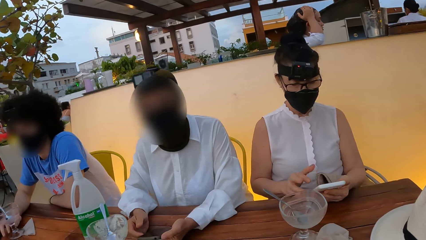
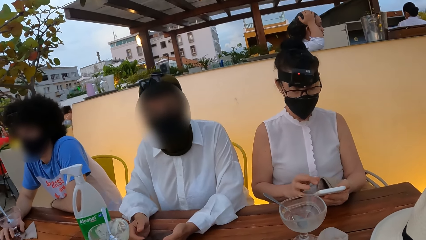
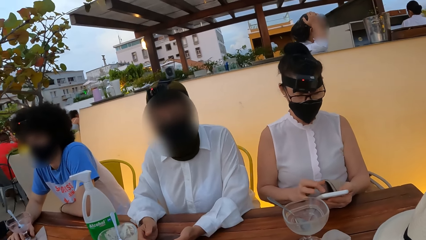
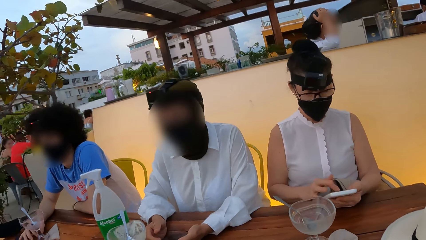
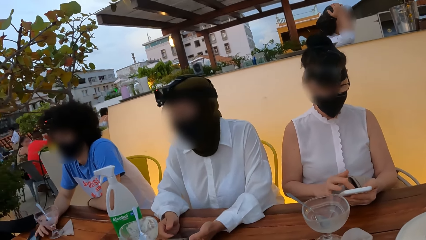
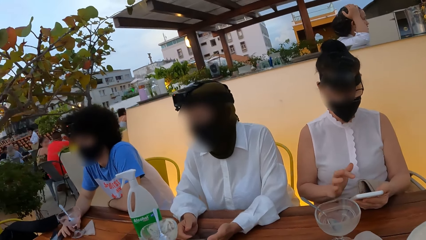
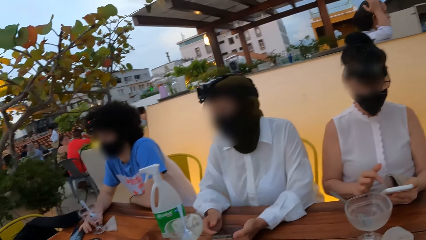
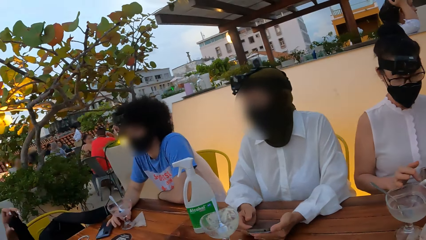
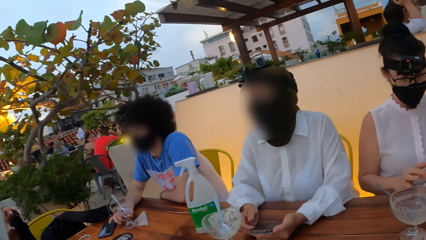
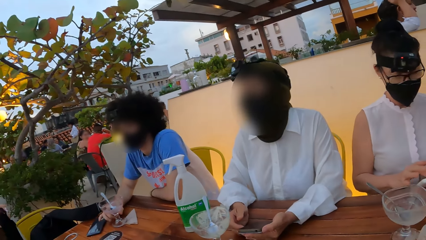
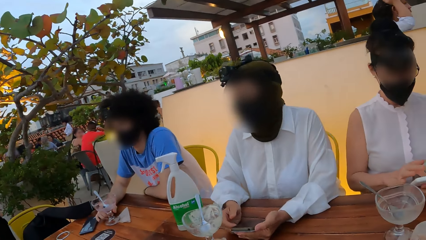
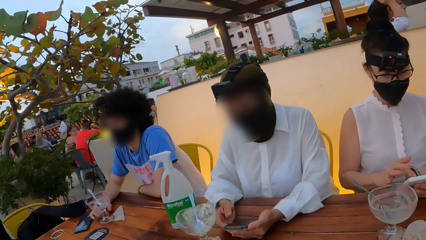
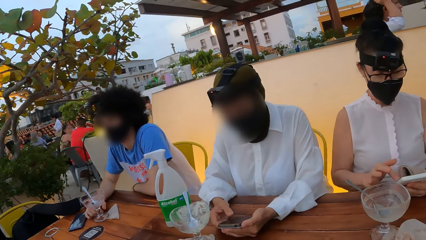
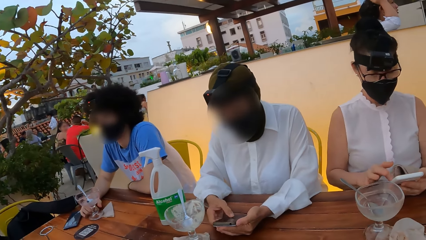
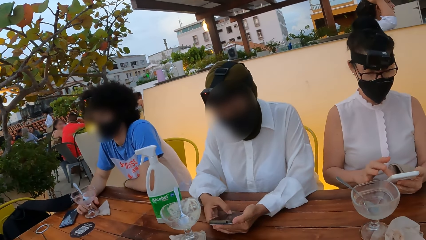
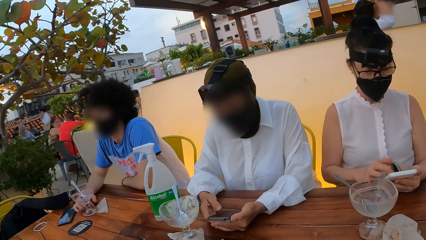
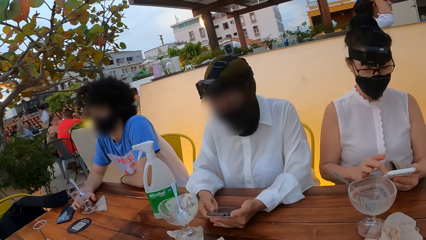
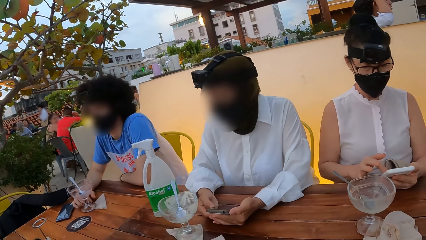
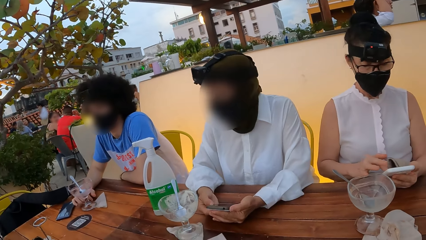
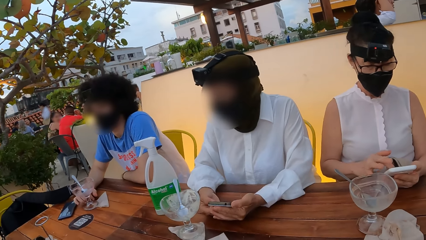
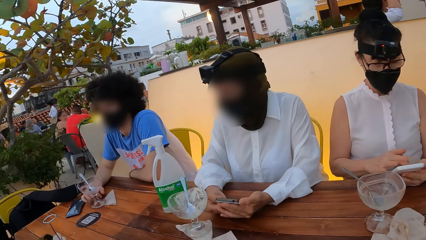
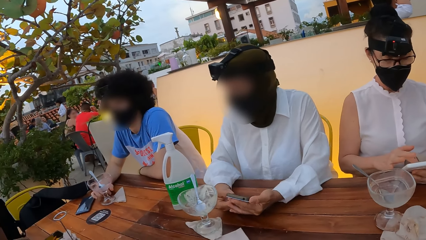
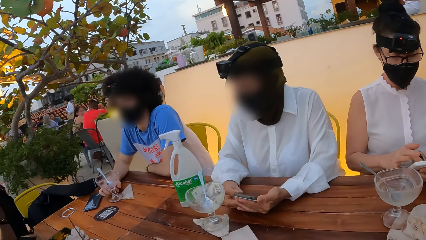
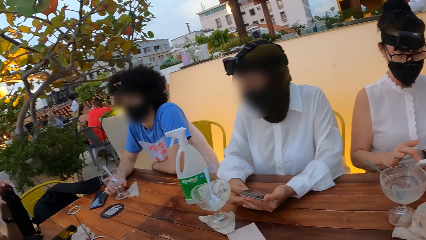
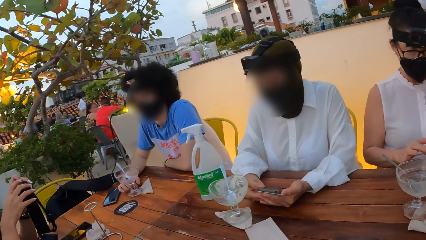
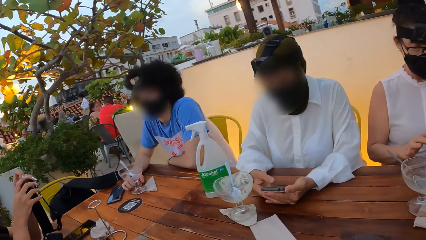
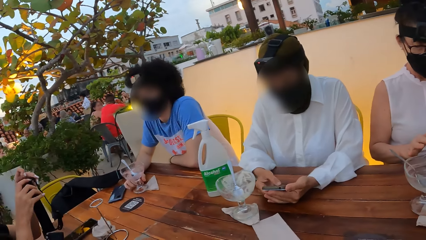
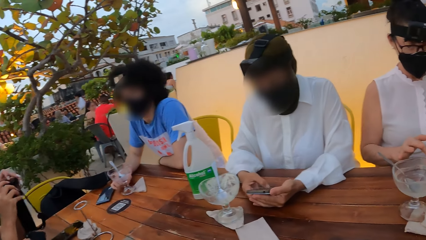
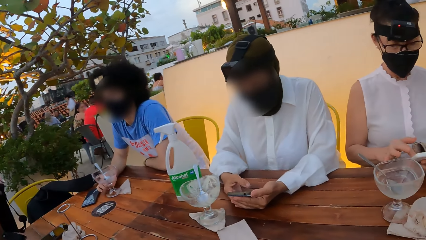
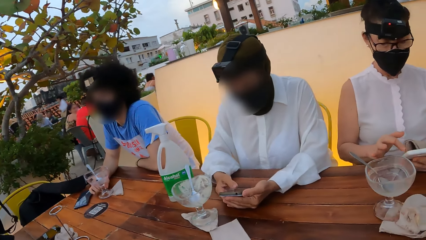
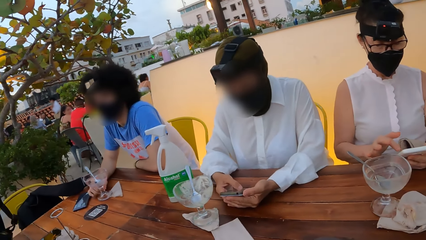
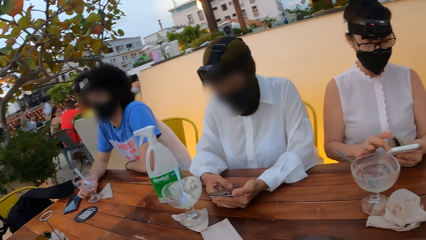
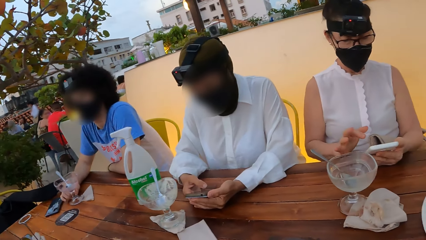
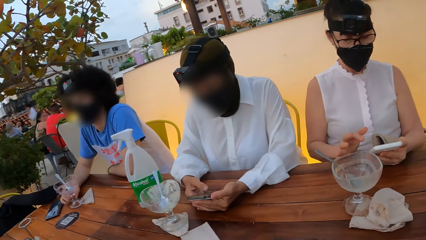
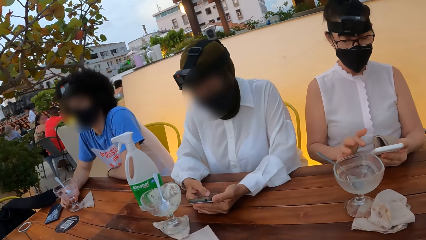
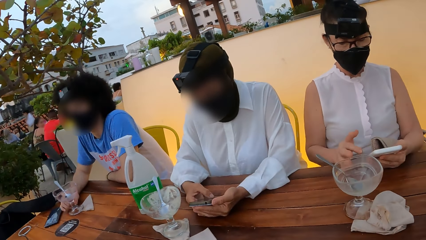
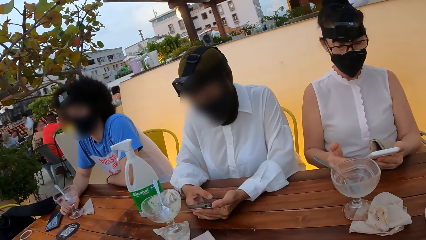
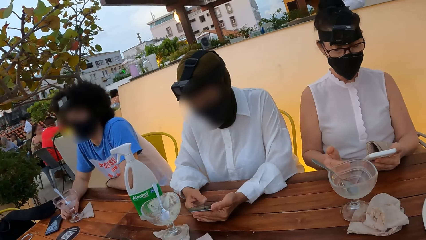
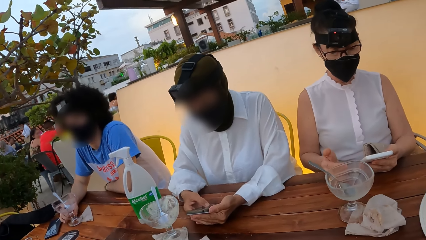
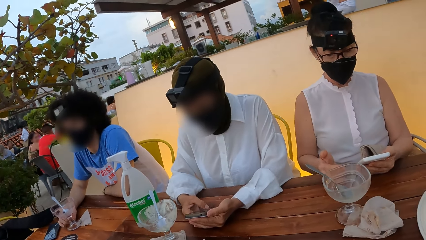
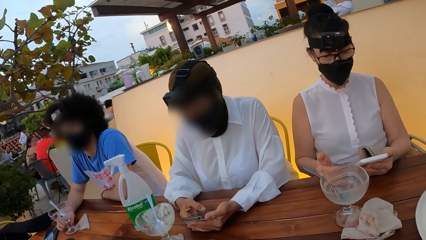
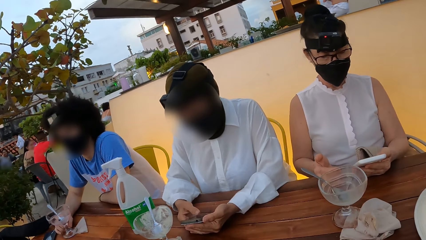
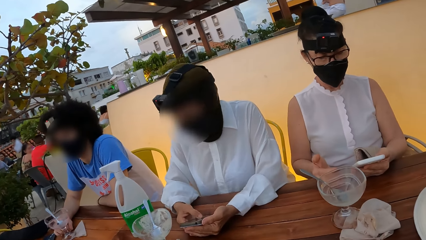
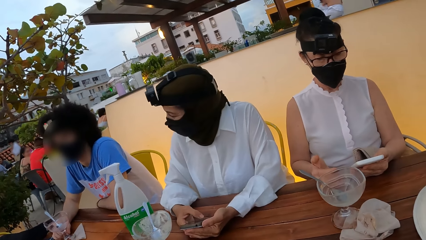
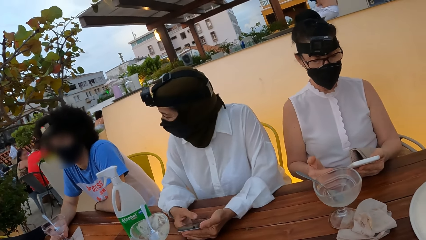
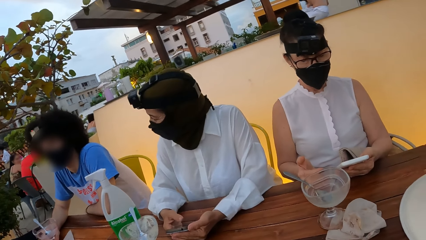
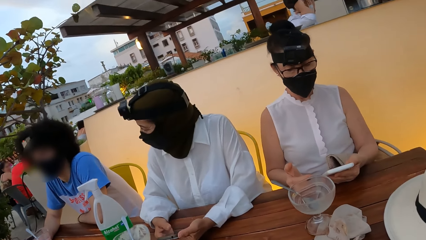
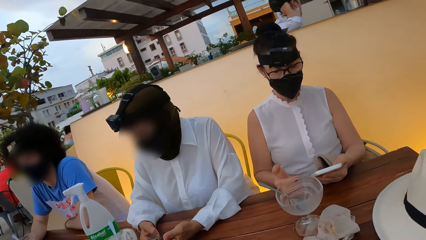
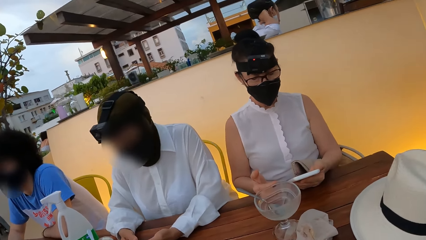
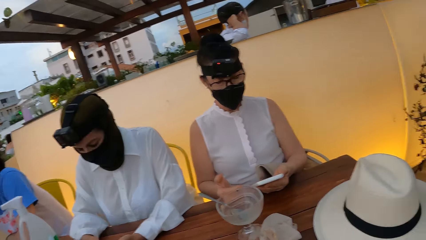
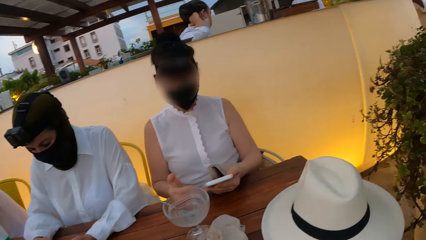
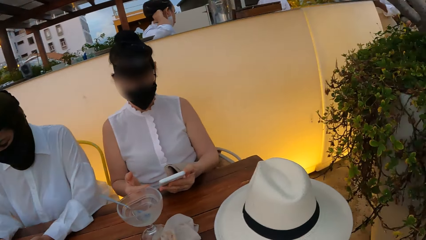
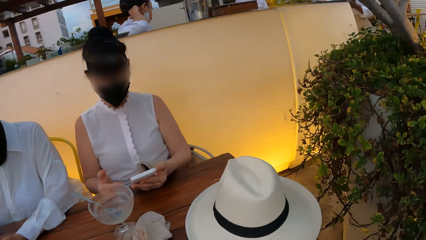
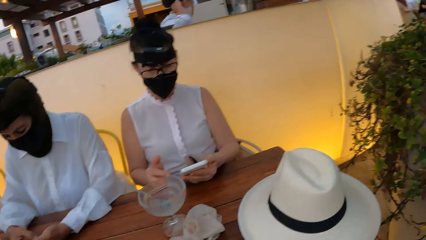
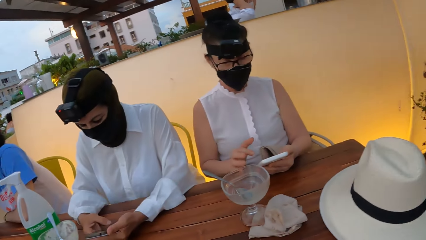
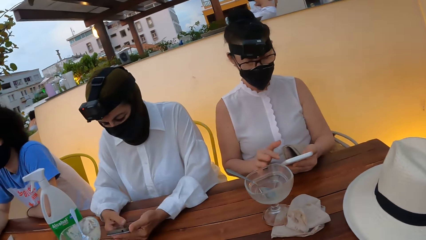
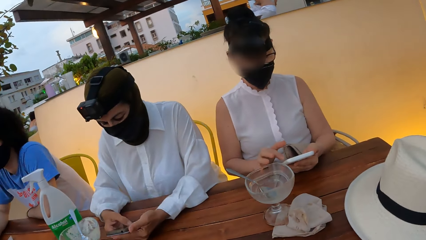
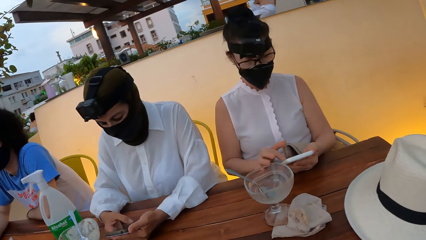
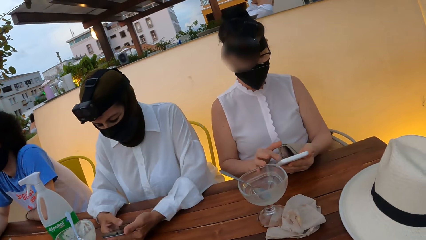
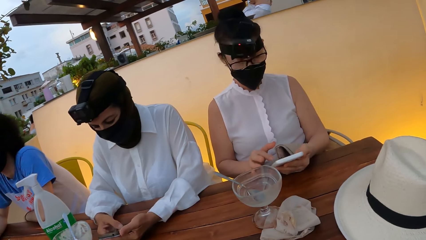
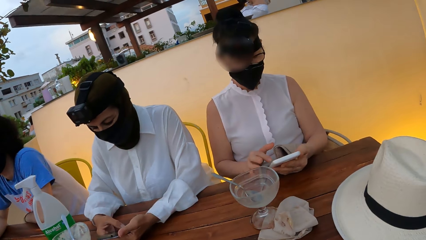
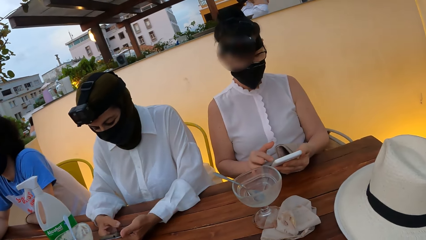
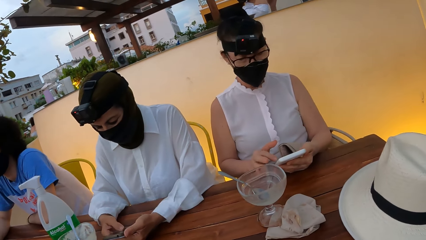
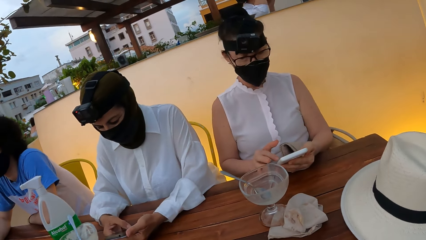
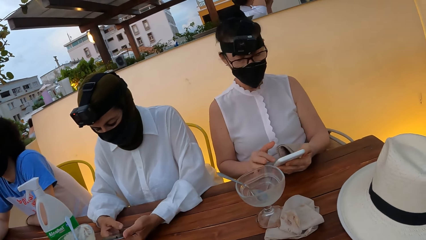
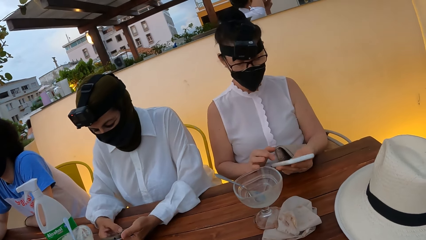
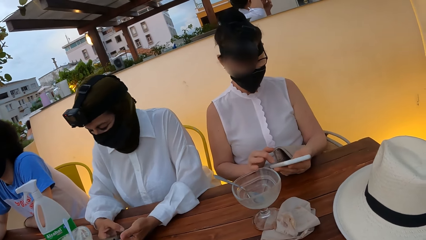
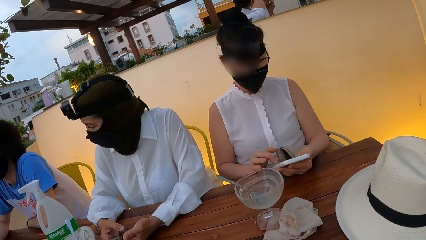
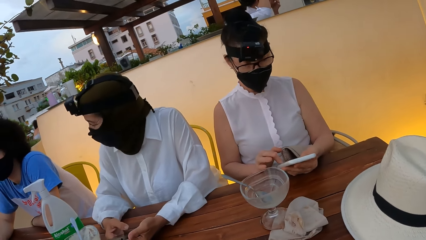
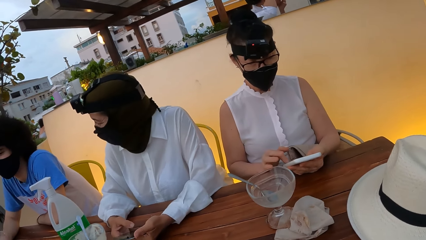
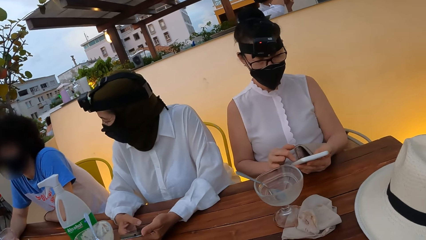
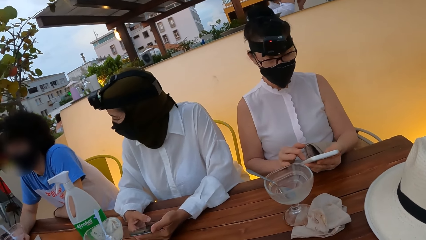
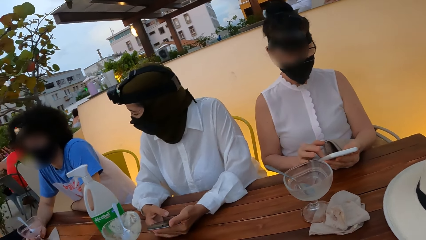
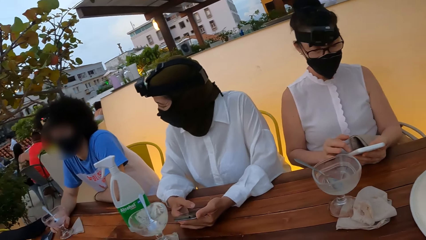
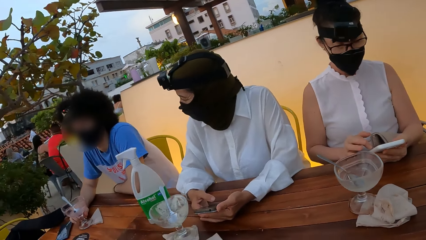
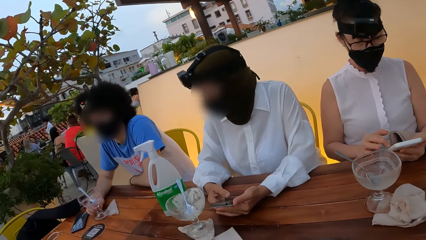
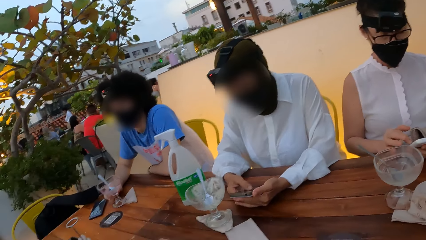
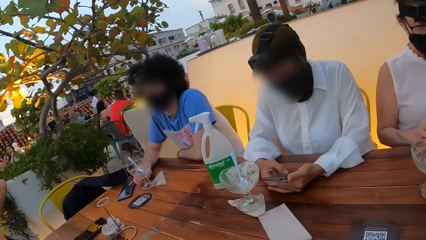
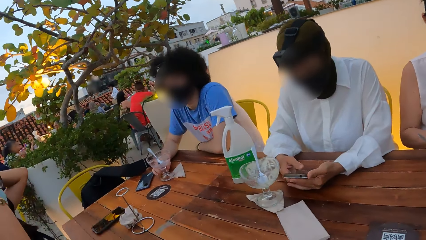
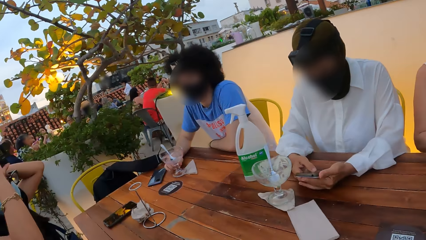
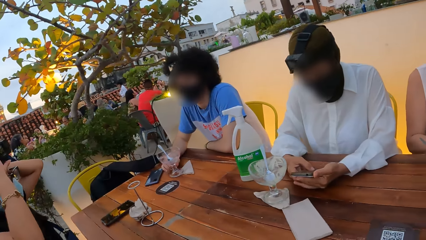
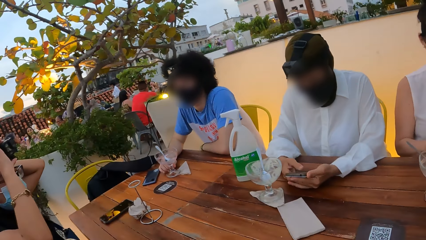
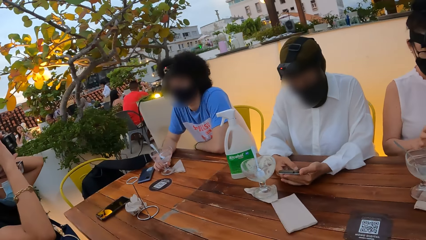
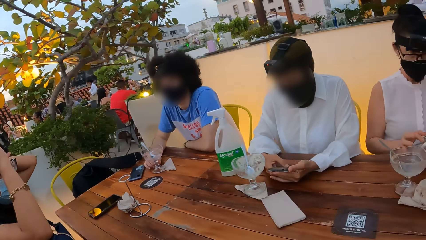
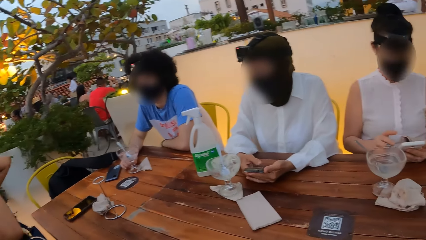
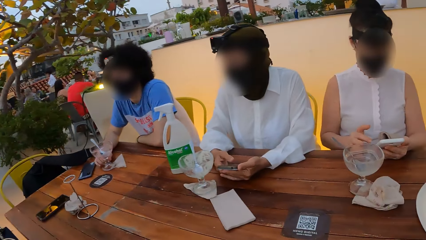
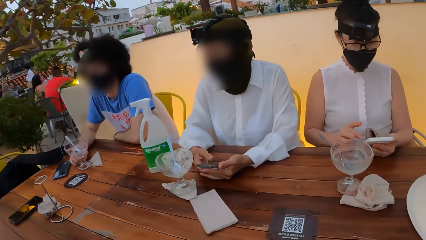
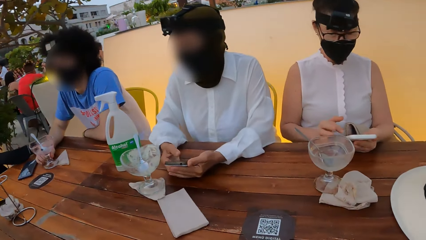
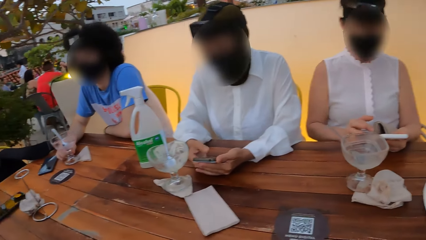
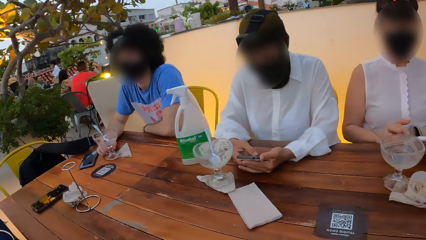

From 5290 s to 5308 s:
A woman uses a phone. Another woman holds the phone. The other woman looks at a man. The first woman uses the phone. The camera wearer looks around.
